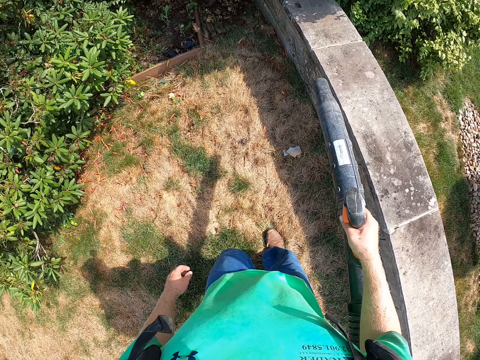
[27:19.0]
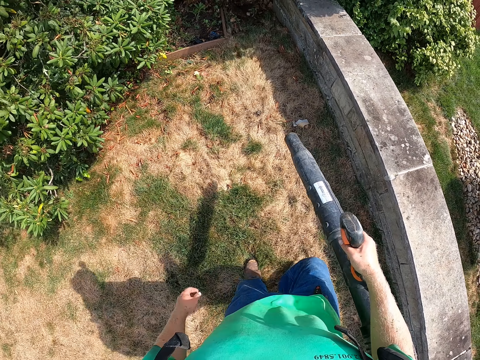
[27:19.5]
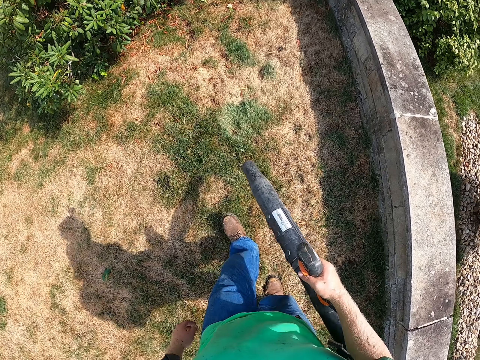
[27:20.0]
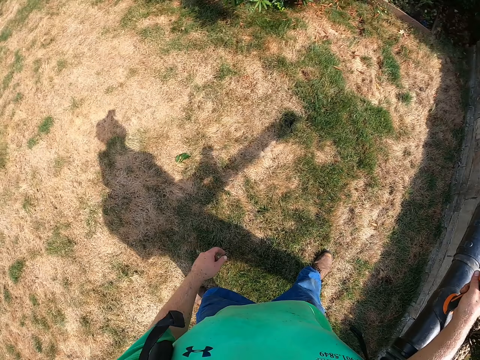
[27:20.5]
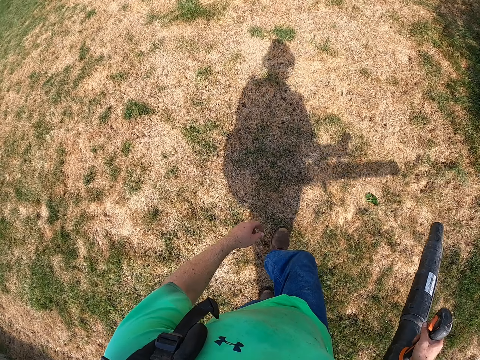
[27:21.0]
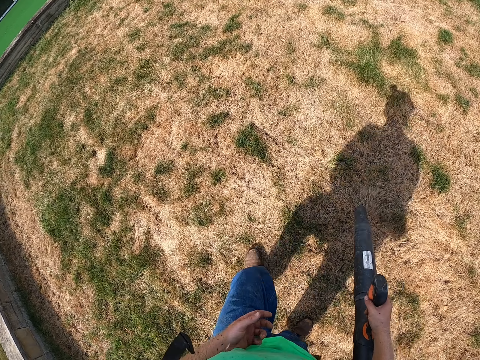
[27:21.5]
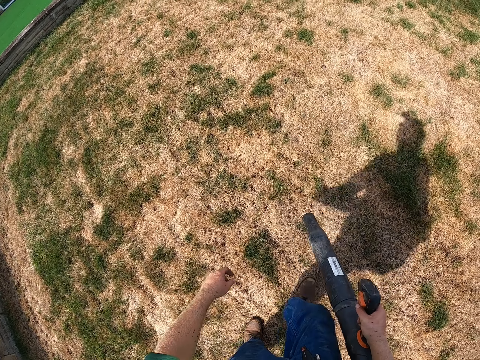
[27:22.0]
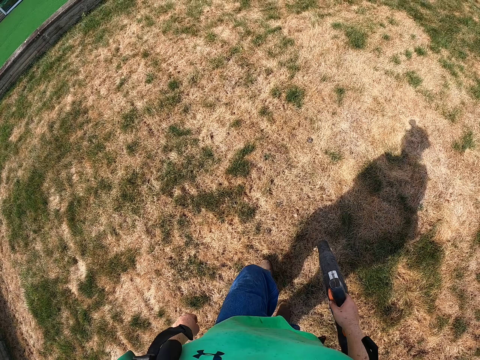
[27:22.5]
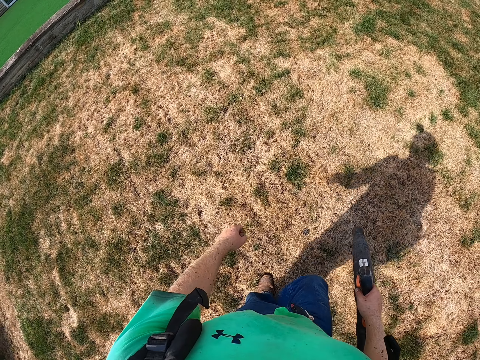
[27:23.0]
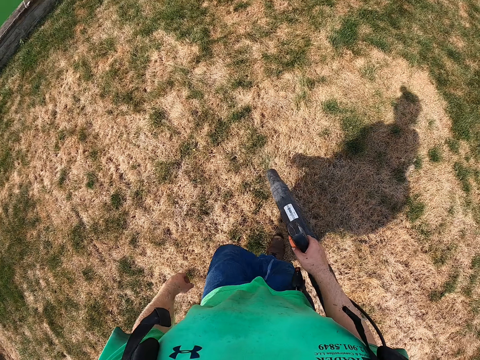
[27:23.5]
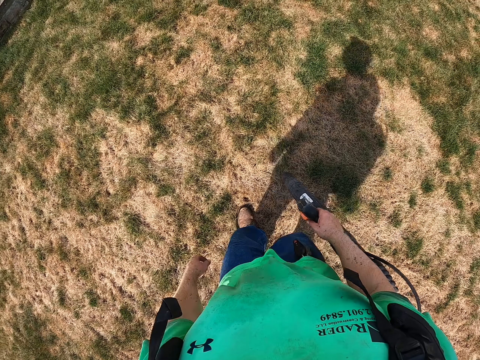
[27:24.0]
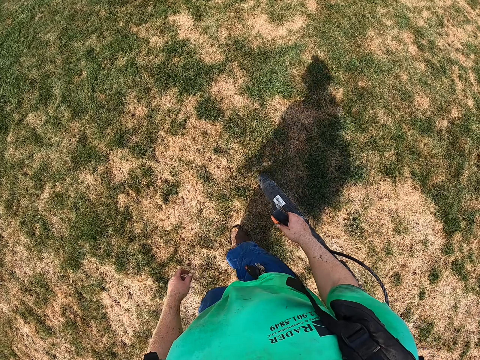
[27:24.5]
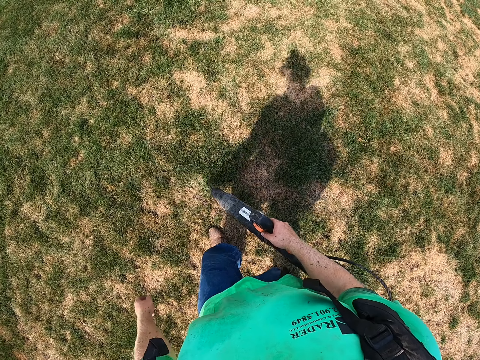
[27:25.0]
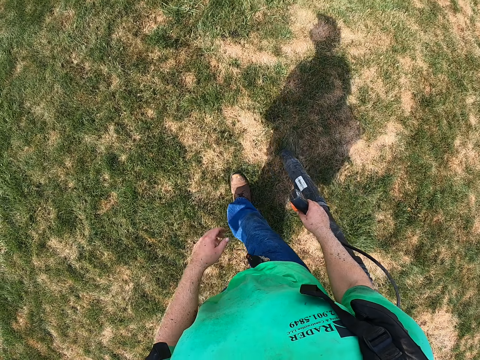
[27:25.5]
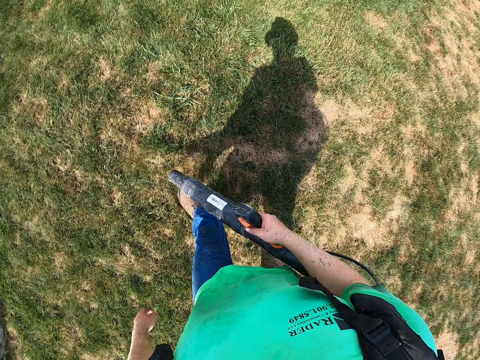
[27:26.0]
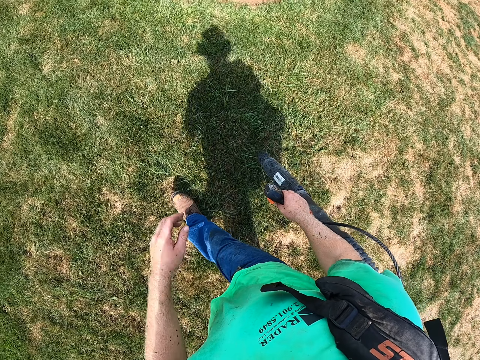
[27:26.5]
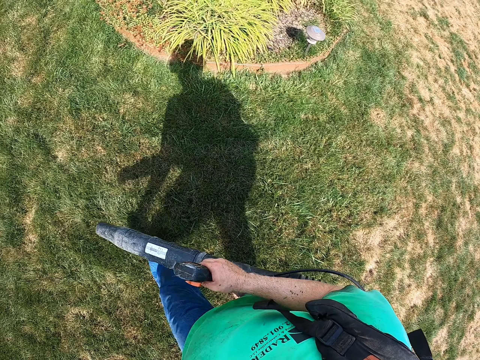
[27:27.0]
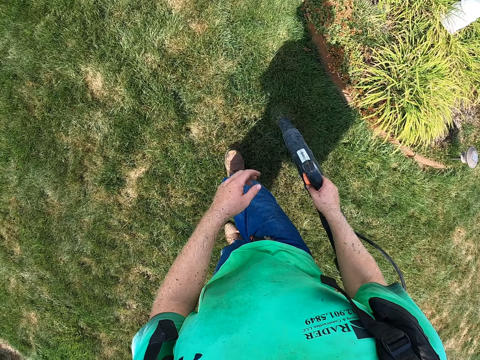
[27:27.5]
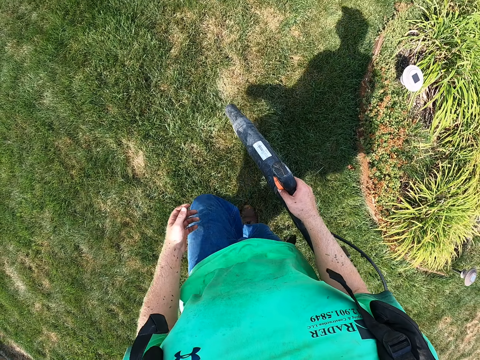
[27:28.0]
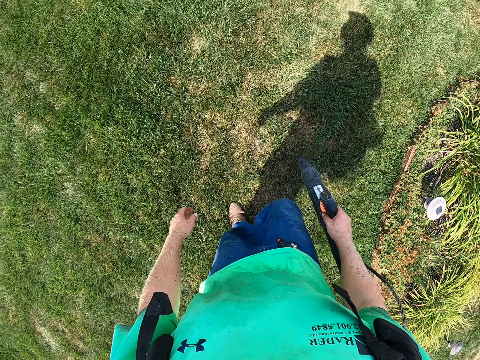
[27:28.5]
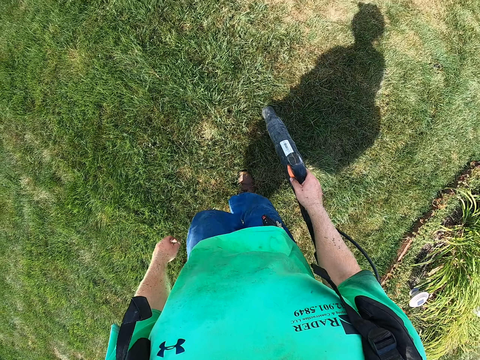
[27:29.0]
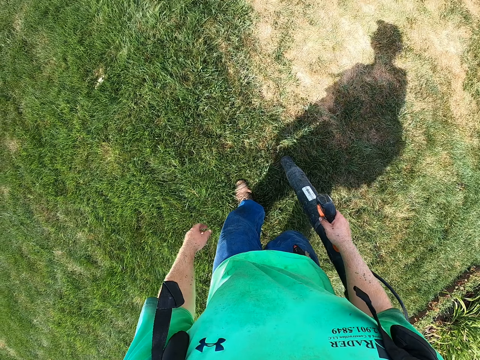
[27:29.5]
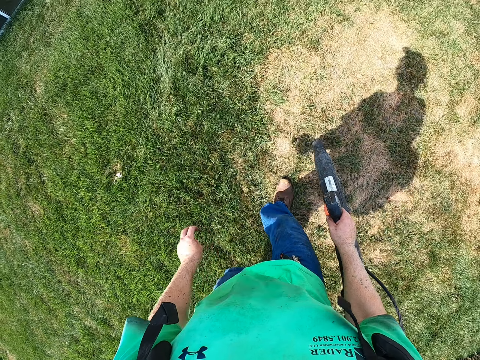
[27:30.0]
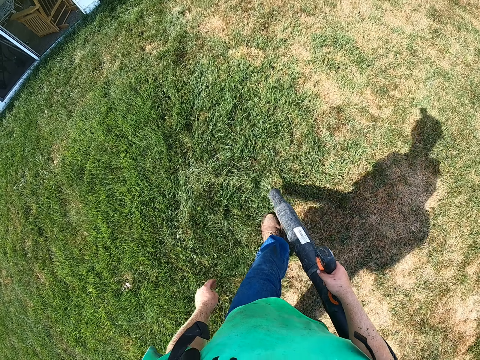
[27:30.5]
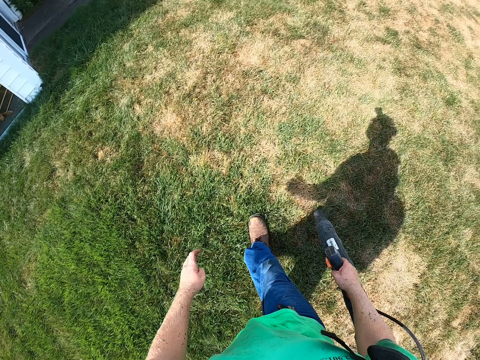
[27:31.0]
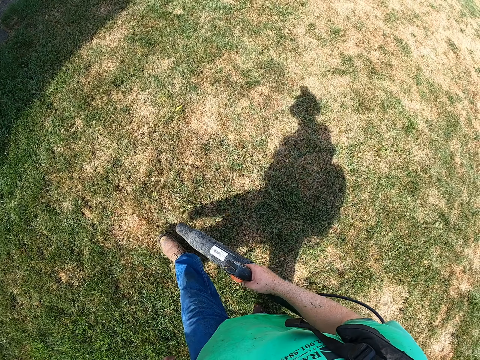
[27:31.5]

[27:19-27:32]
The camera wearer blows. They turn. They carry the leaf blower. They blow around.

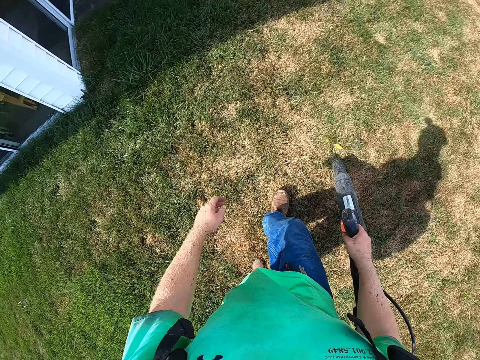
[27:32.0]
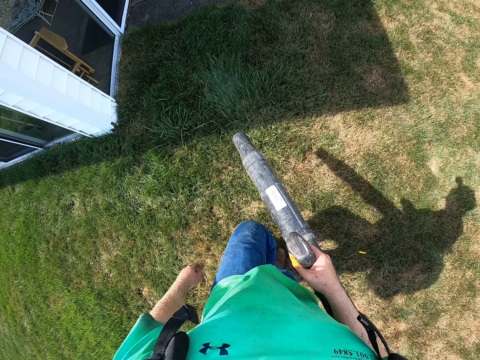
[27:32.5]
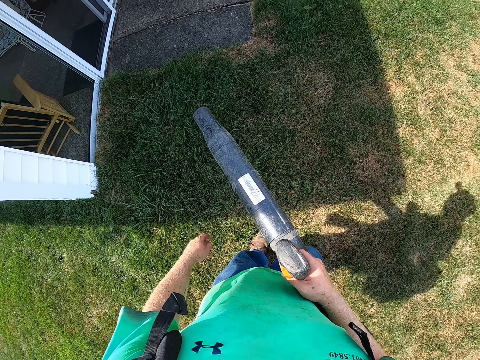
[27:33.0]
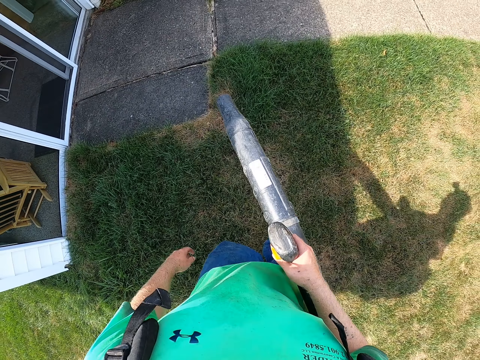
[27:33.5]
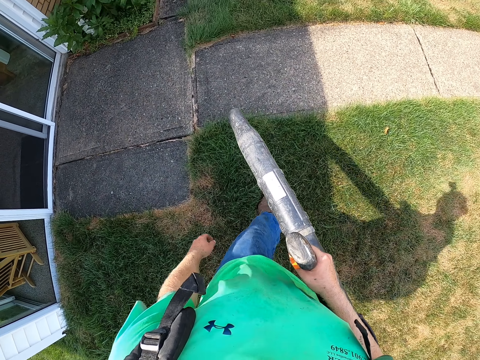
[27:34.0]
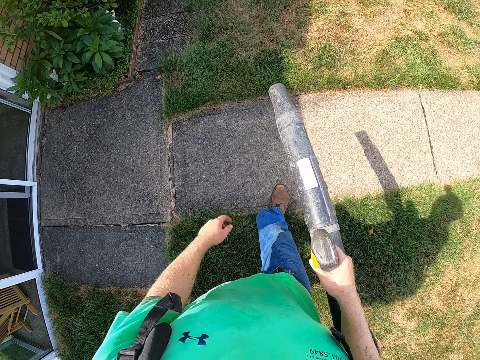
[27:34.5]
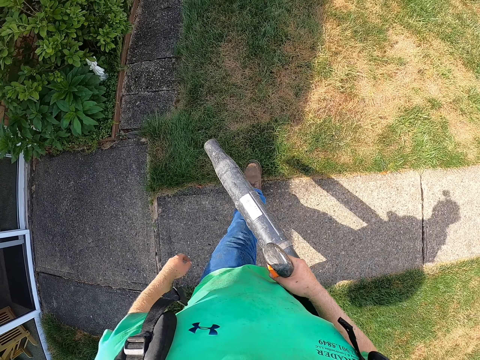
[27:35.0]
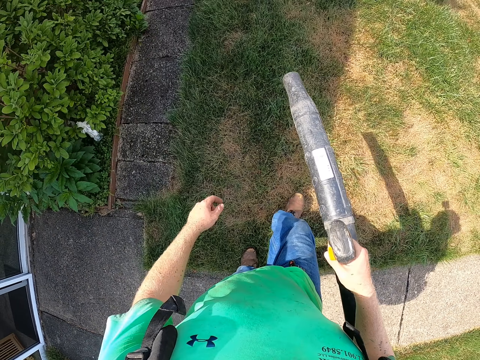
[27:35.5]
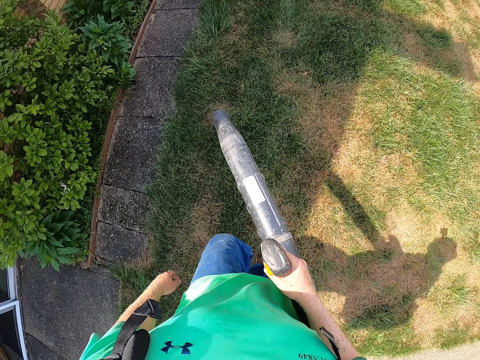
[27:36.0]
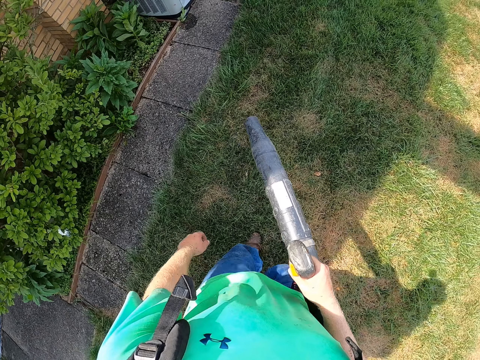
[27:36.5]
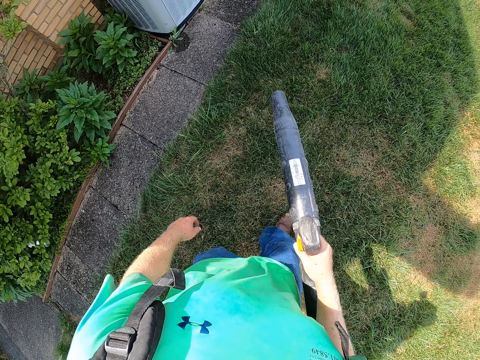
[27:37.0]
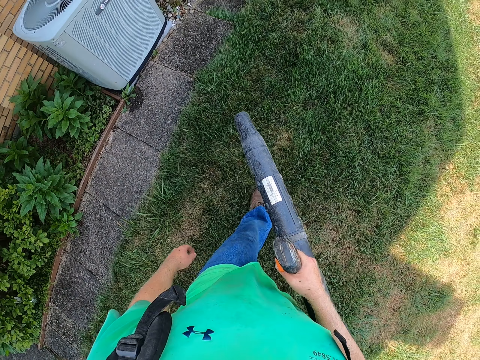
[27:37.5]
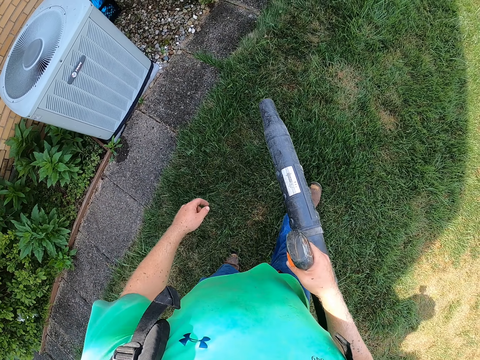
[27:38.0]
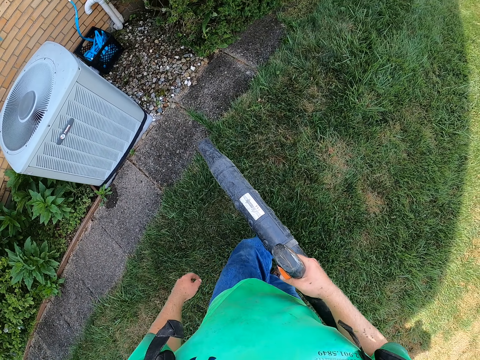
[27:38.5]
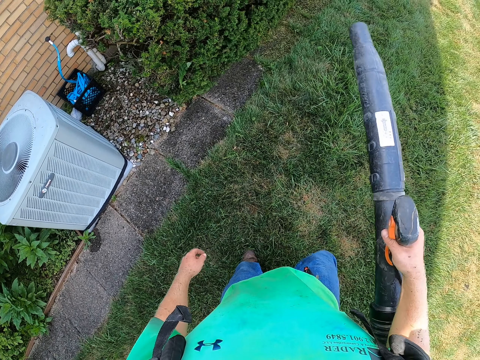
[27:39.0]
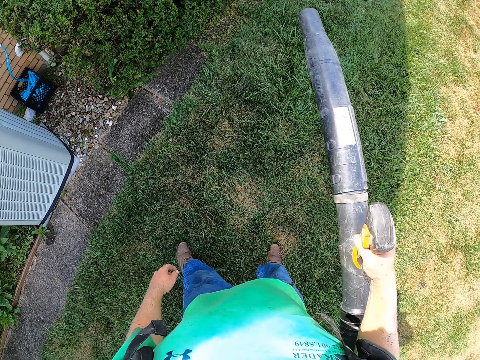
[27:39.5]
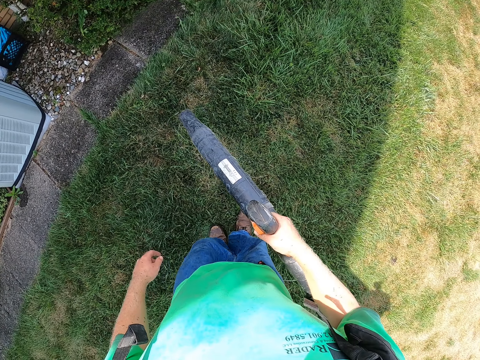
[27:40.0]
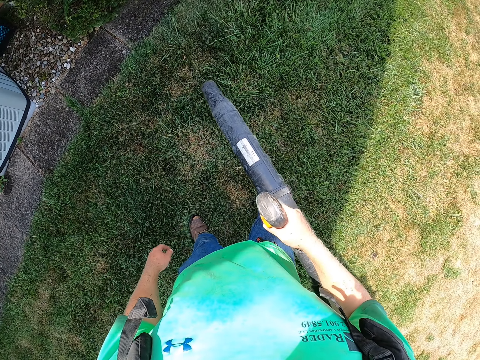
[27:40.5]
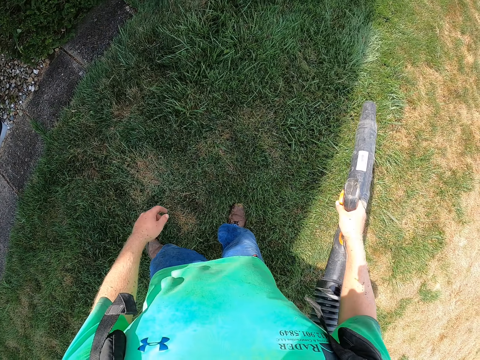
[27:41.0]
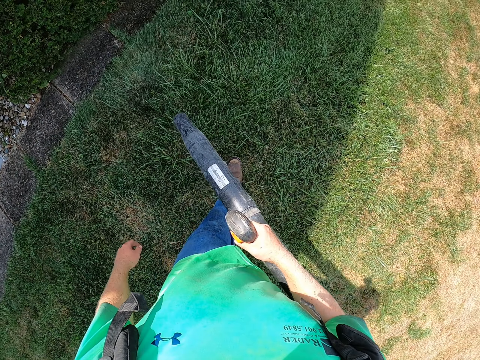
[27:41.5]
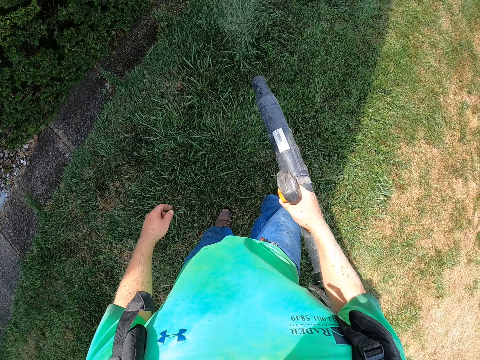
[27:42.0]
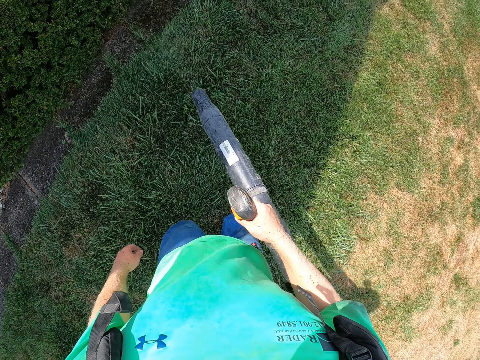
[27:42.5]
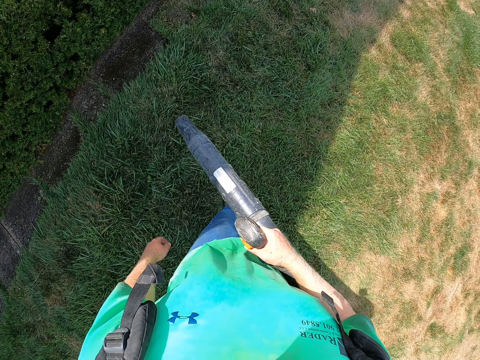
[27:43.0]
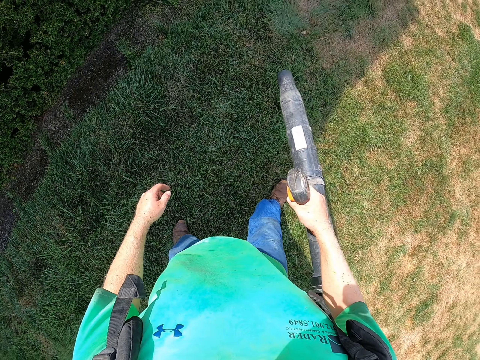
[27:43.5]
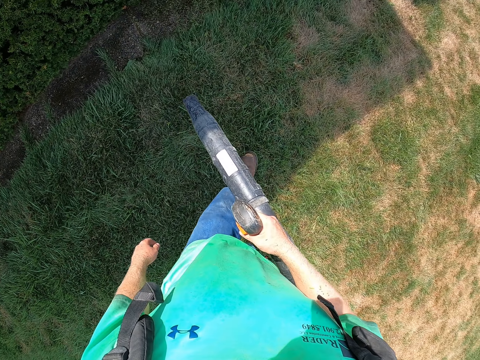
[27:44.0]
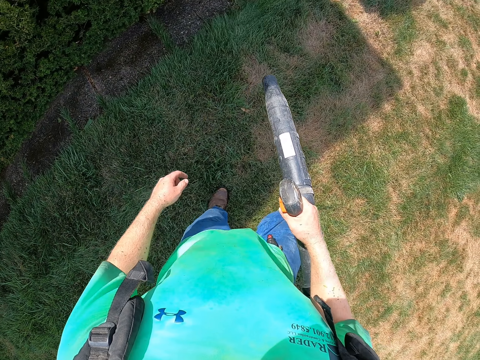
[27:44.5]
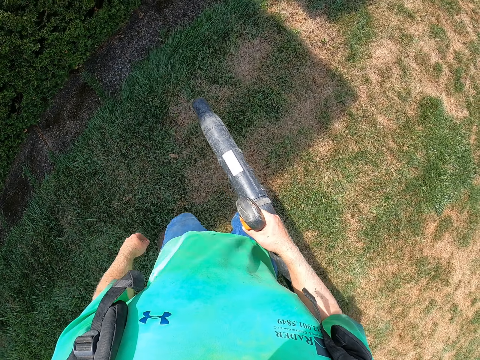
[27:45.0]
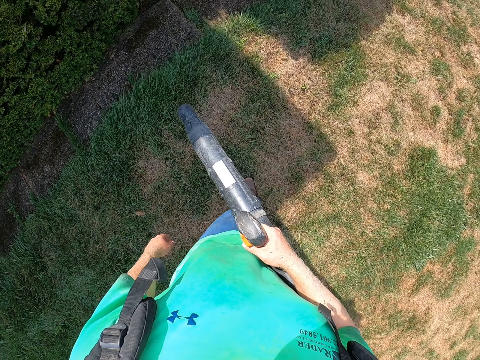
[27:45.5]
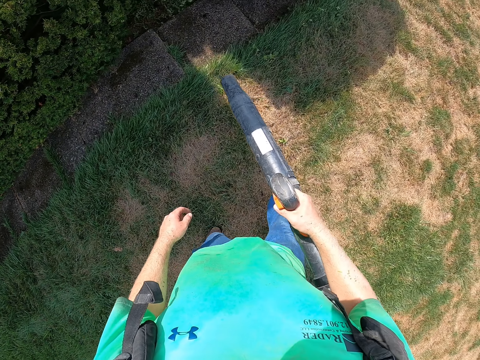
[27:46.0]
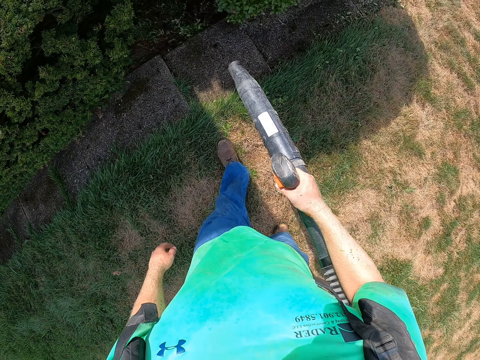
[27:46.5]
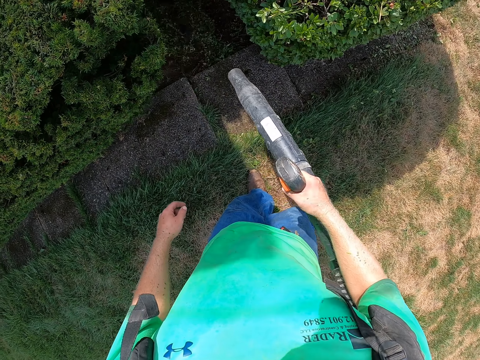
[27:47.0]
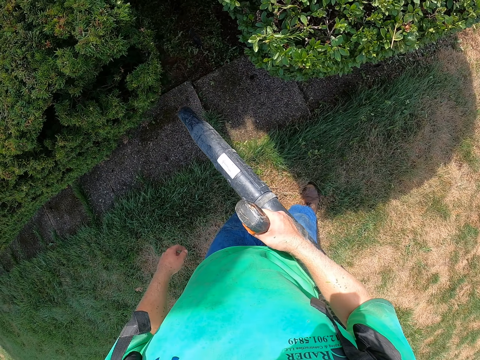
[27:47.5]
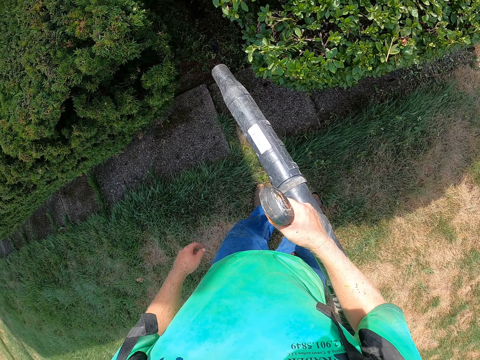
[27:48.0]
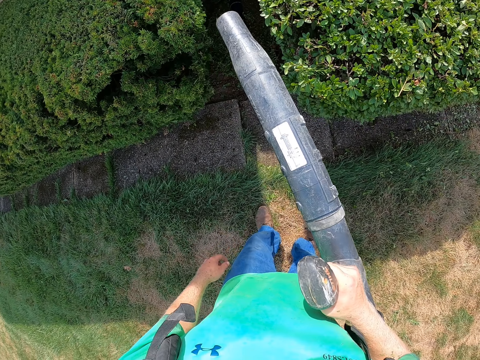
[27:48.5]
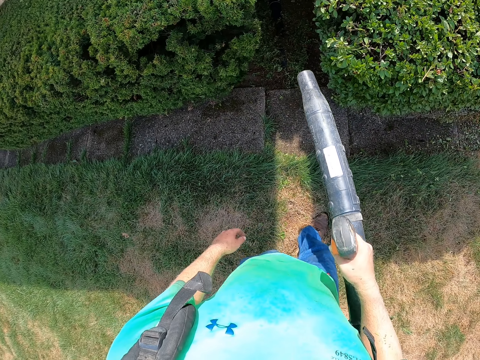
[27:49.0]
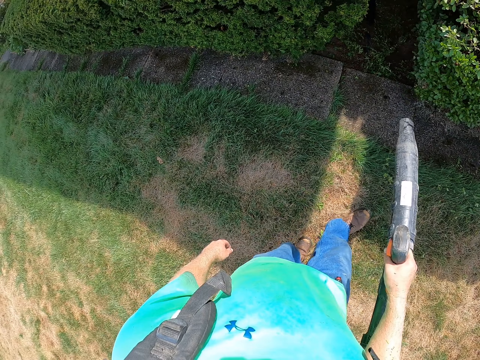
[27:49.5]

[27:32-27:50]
The camera wearer lifts the leaf blower. They blow. They lift the leaf blower. They blow. They lift the leaf blower. They blow.
